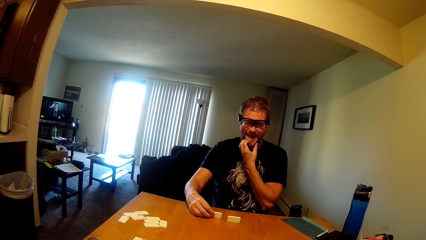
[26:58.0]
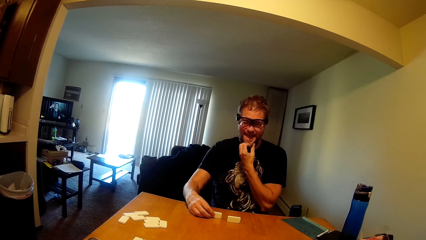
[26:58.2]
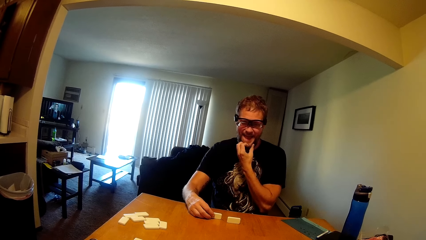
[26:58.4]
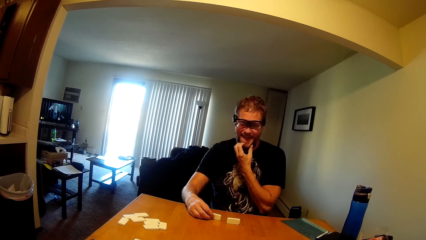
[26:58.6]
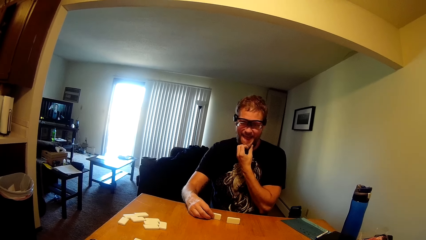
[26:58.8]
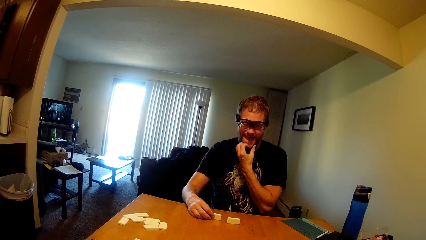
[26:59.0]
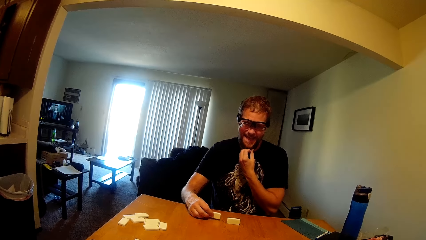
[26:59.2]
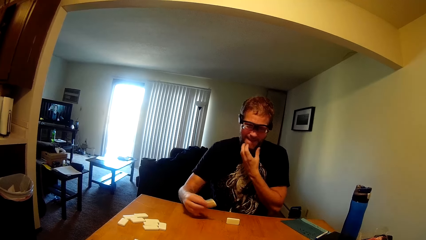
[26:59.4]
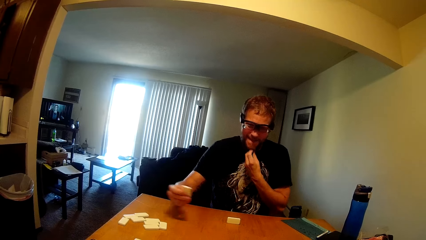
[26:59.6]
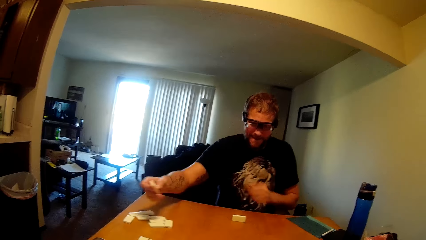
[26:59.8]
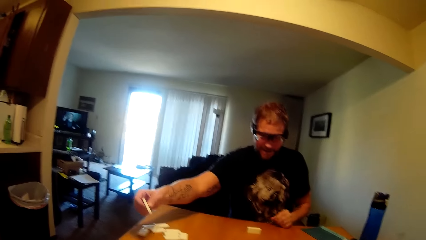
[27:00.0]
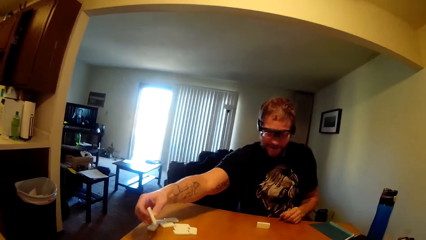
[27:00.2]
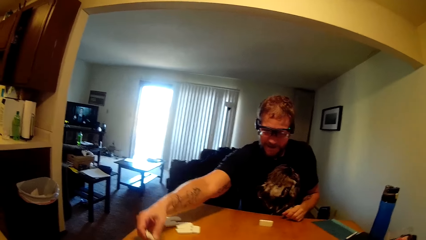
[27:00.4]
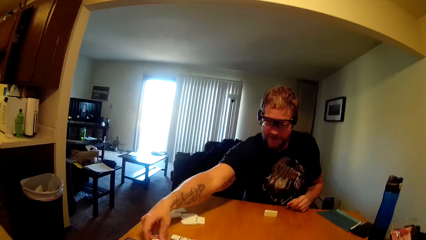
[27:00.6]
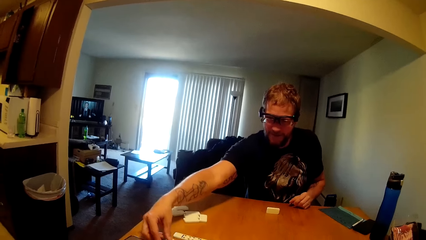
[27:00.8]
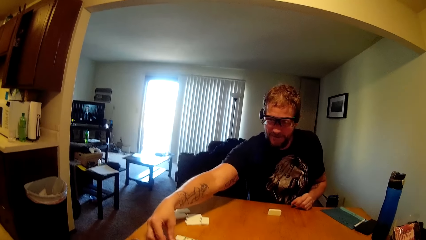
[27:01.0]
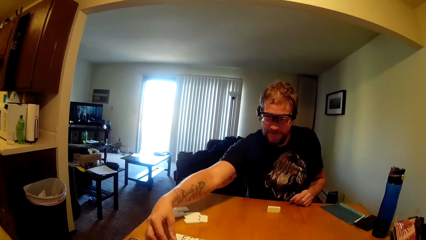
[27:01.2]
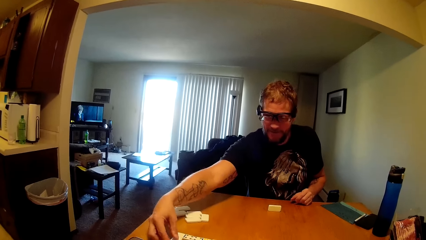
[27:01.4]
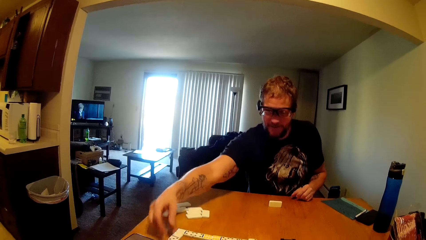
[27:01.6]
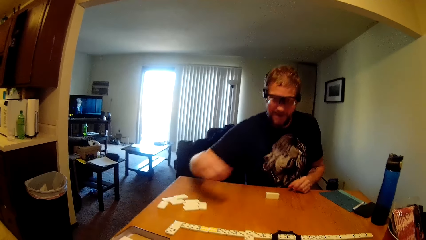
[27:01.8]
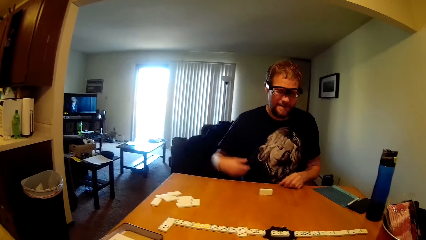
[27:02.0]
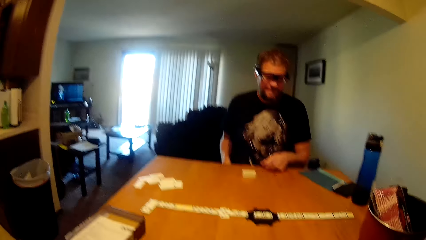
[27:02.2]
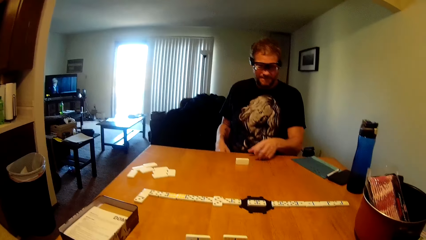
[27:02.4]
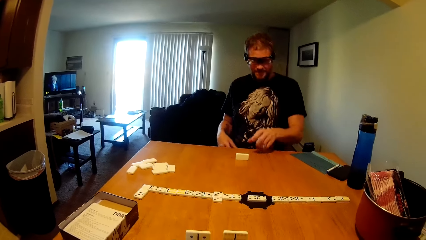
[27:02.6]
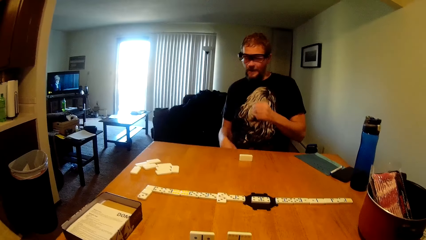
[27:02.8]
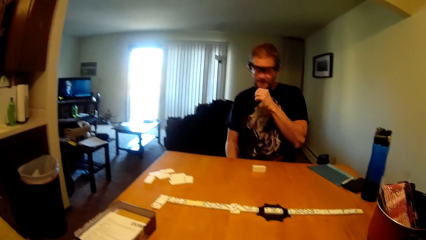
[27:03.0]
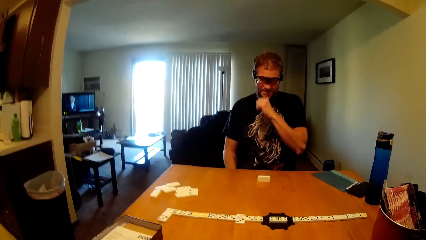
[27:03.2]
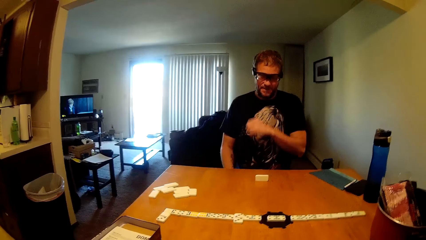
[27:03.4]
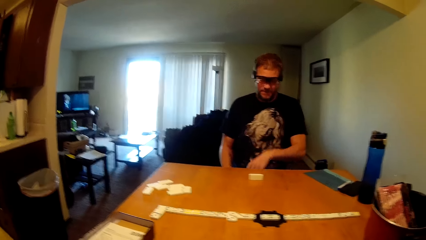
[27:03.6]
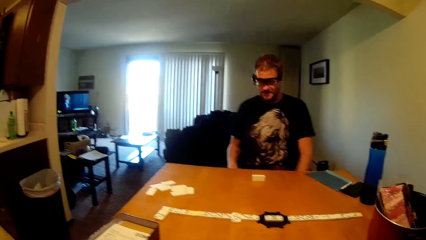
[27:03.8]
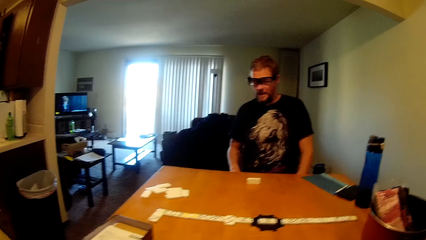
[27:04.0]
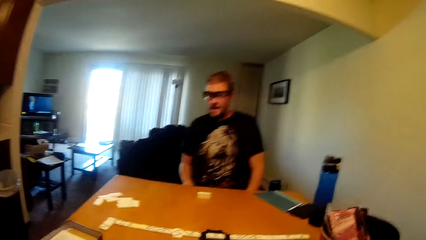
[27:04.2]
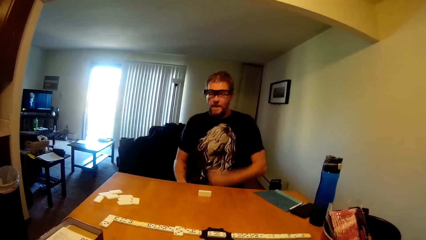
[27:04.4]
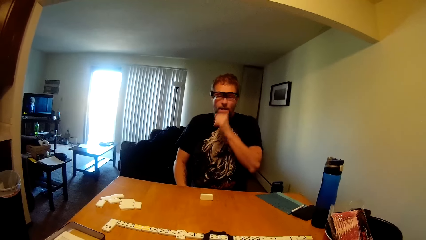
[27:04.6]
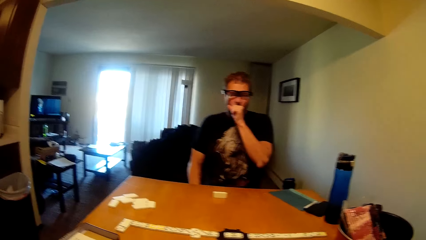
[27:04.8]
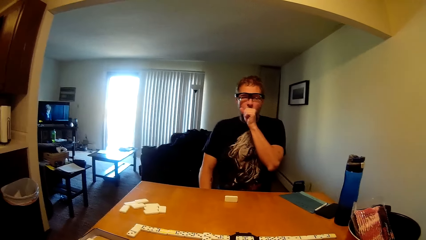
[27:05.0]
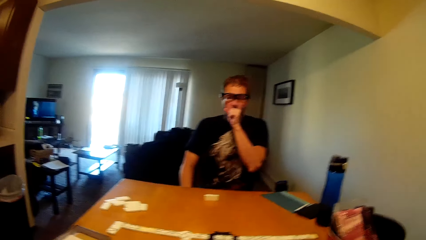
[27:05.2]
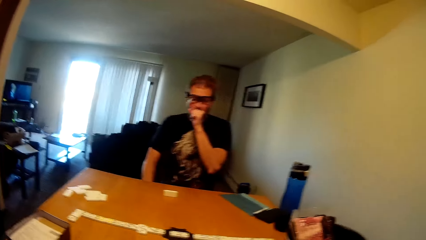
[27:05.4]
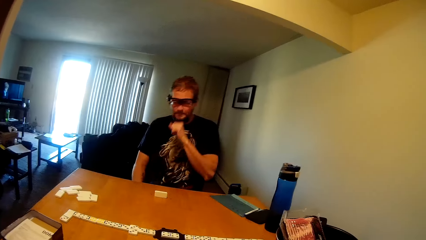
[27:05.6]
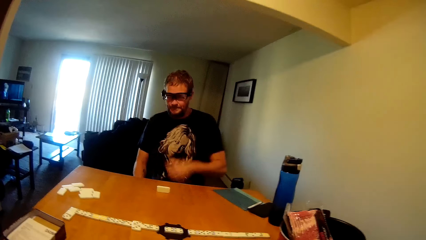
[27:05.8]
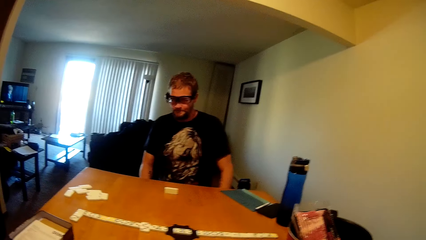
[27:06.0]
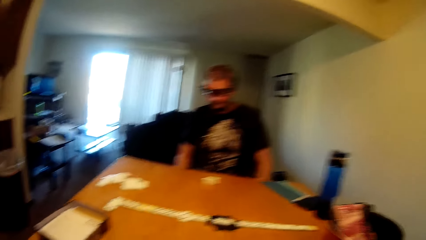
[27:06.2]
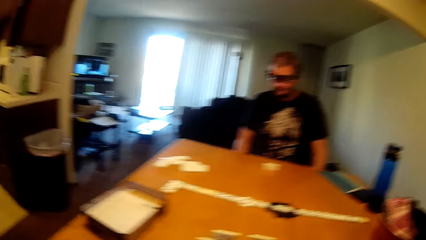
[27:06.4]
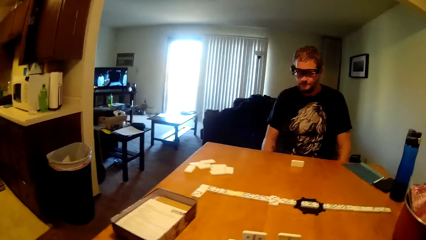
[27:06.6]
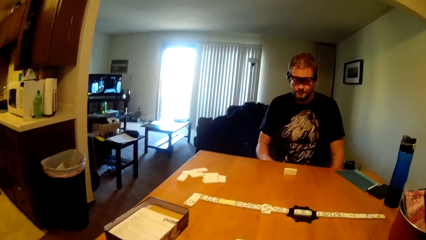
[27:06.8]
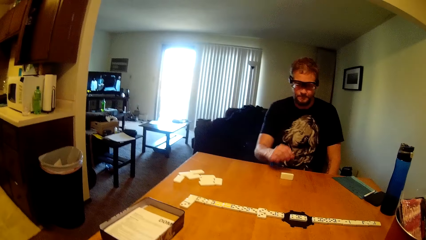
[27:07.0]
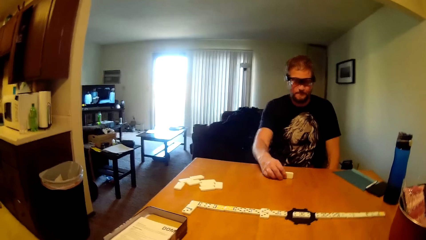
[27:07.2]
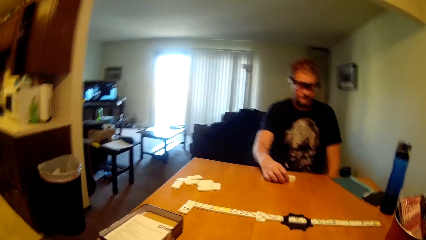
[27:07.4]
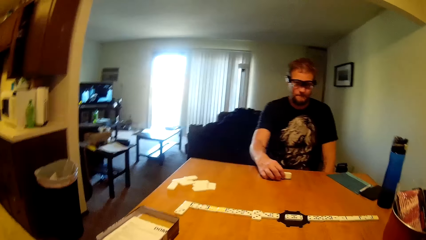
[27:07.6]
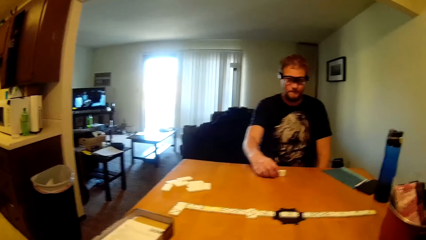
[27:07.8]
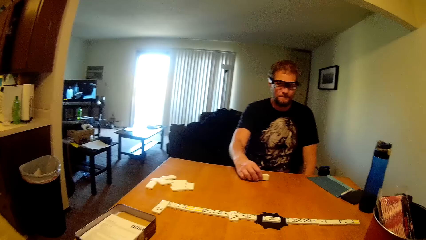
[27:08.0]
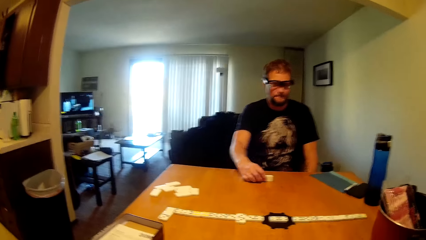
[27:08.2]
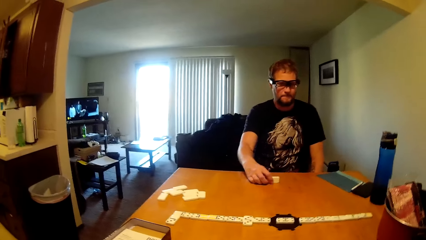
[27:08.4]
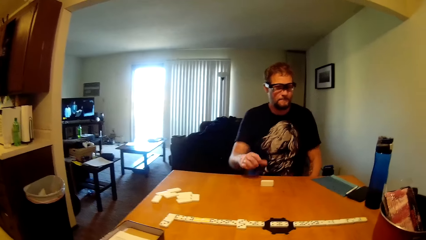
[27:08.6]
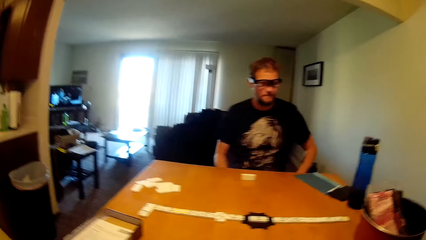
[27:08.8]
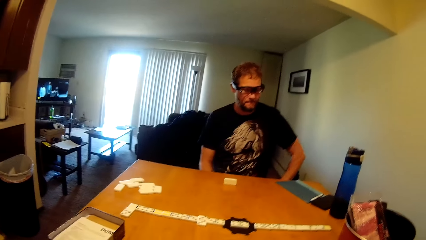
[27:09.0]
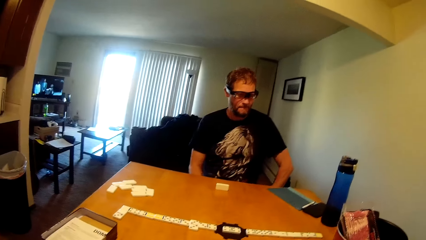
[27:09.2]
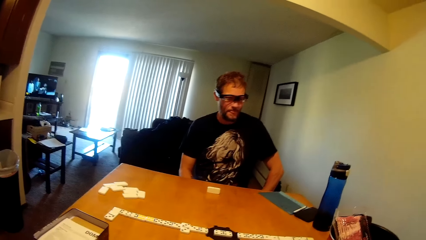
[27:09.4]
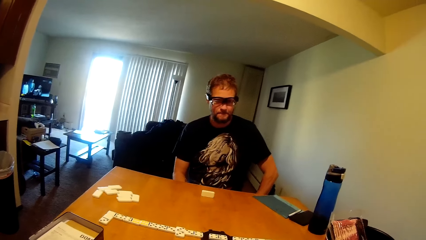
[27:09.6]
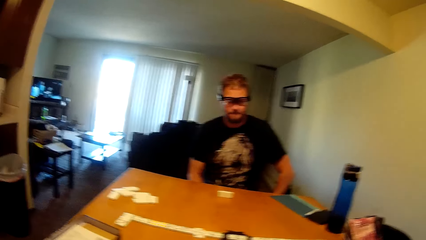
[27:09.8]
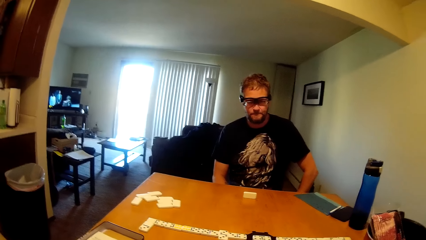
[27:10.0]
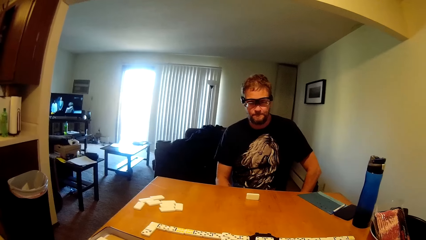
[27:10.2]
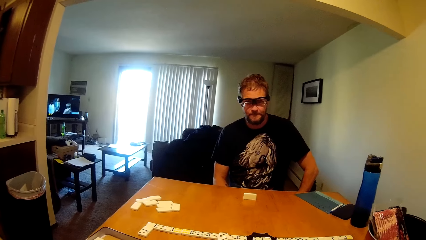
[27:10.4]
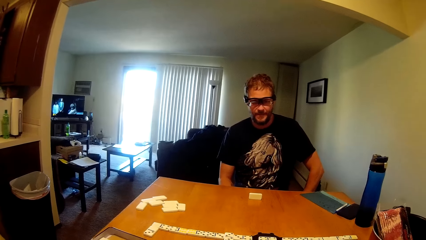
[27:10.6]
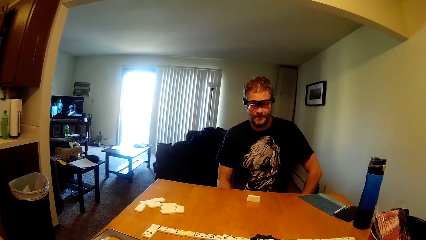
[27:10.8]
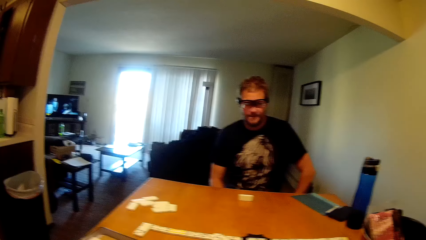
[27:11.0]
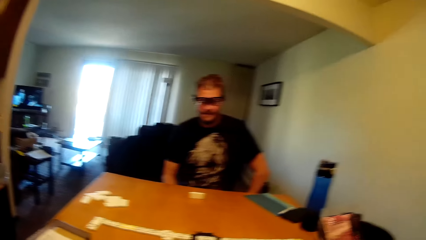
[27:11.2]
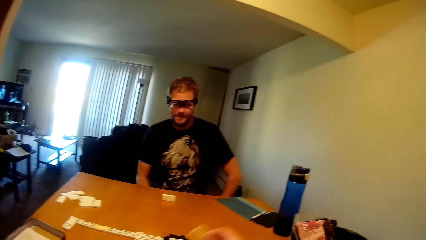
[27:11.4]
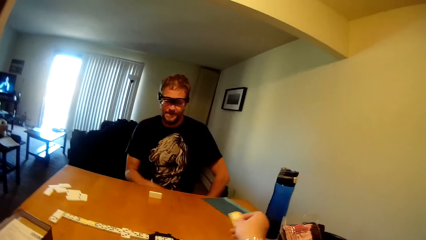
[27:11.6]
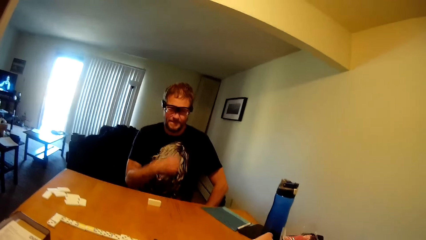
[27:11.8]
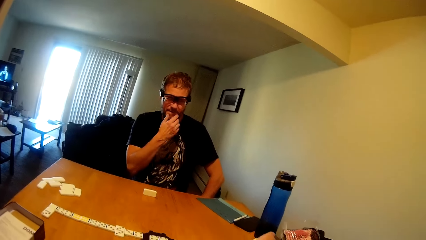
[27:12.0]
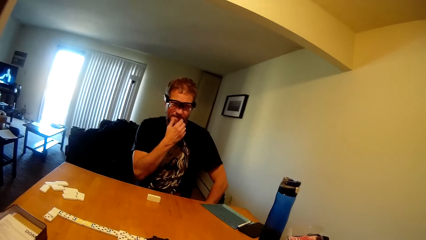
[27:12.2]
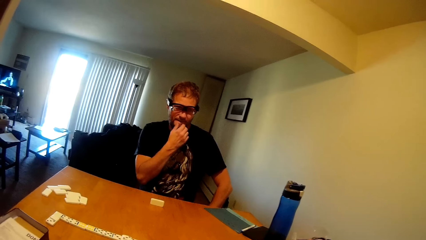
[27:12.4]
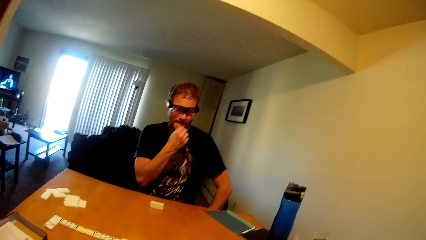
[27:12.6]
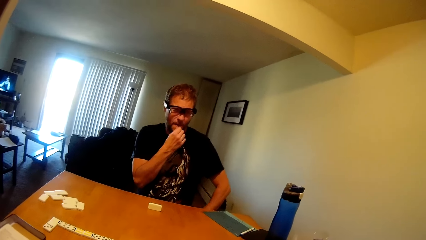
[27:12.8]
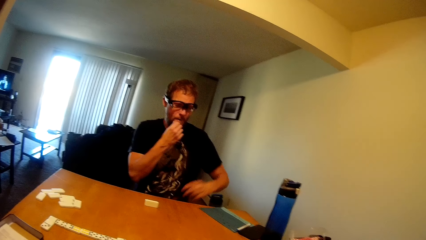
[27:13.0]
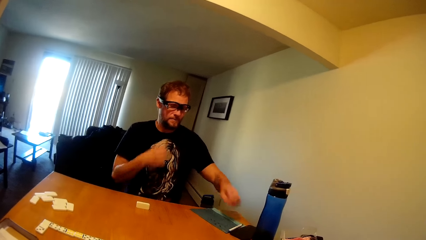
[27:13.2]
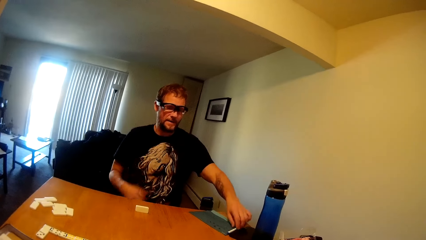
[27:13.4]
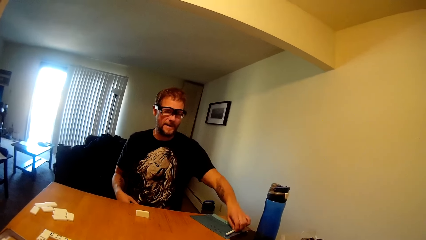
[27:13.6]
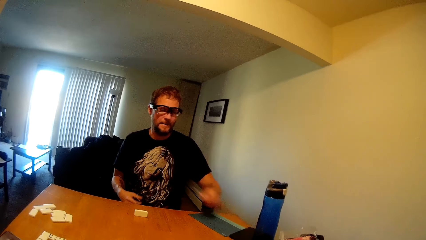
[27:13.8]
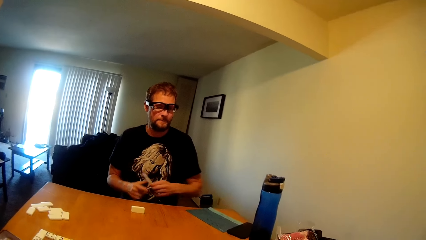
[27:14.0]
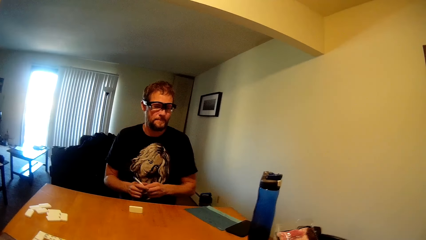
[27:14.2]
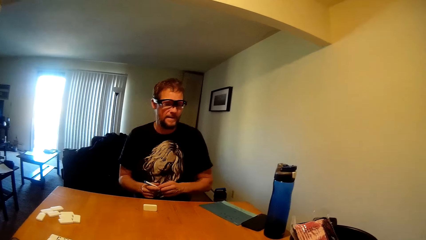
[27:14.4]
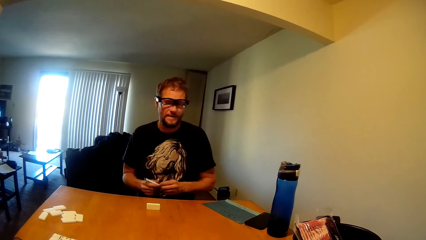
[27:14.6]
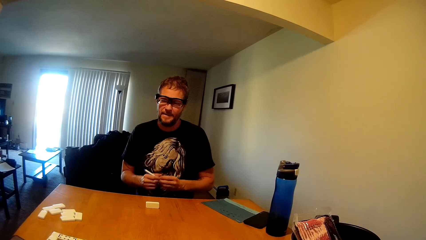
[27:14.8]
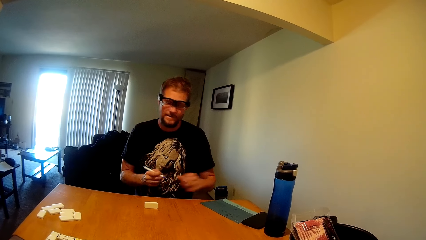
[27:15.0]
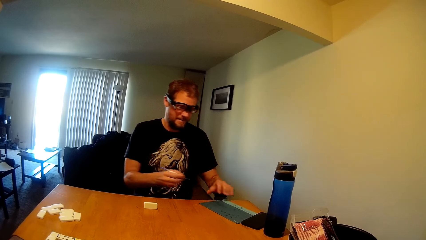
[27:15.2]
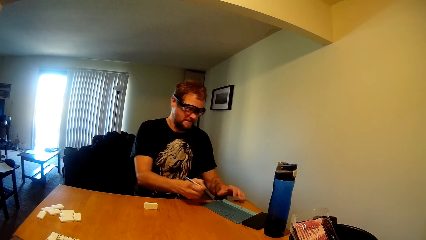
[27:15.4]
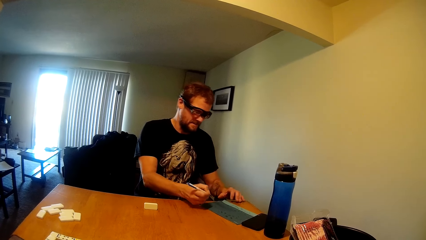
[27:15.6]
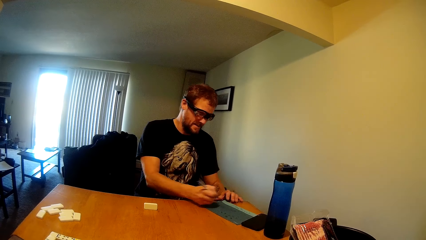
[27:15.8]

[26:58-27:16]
A man puts down a dice. The man displays a domino on the table. The man picks up a dice and rubs his hands. The camera wearer displays the domino on the table. The man picks up a pen from the table.
